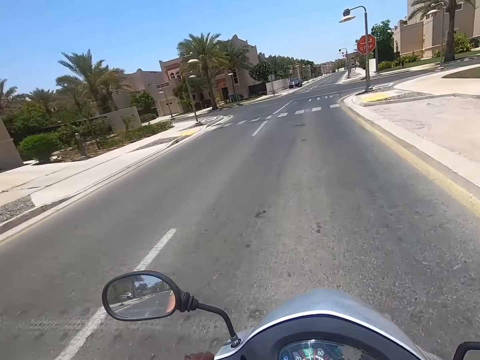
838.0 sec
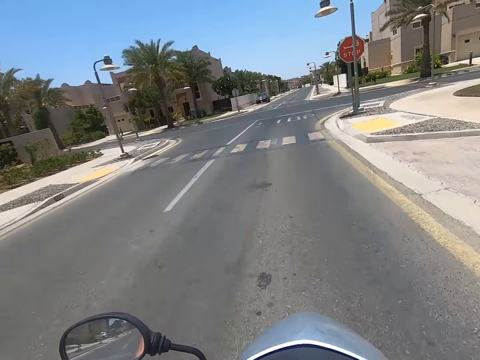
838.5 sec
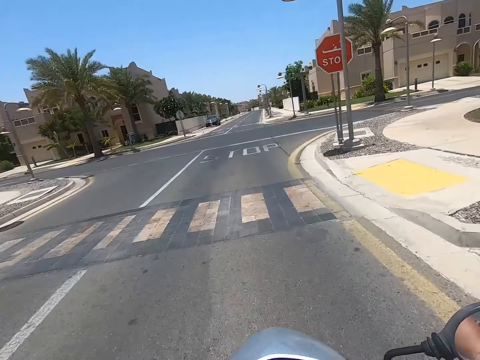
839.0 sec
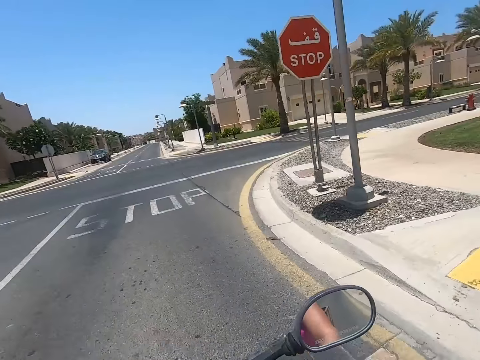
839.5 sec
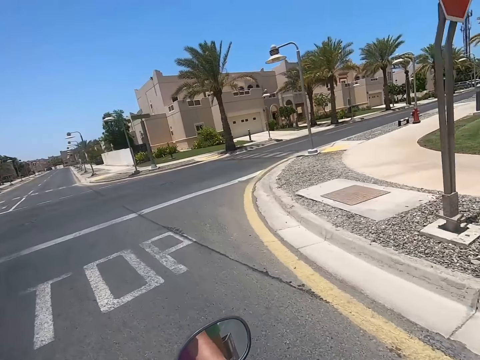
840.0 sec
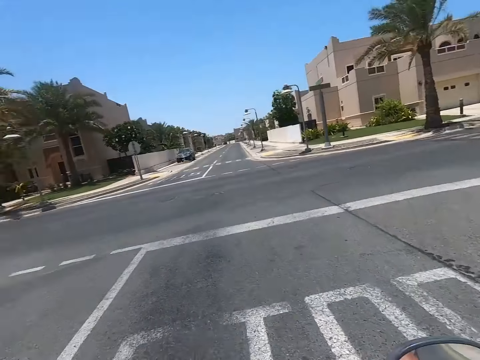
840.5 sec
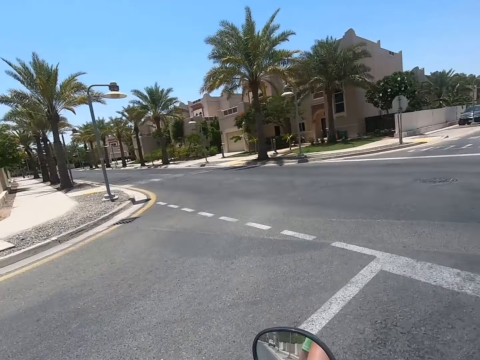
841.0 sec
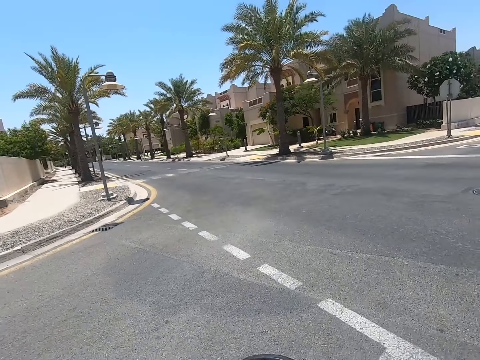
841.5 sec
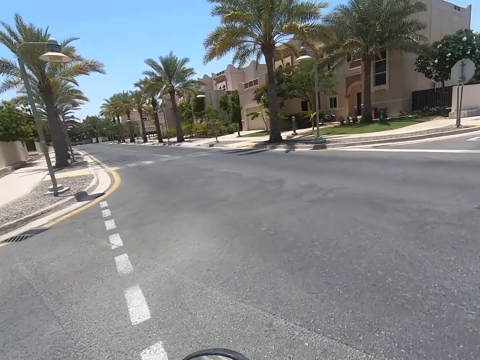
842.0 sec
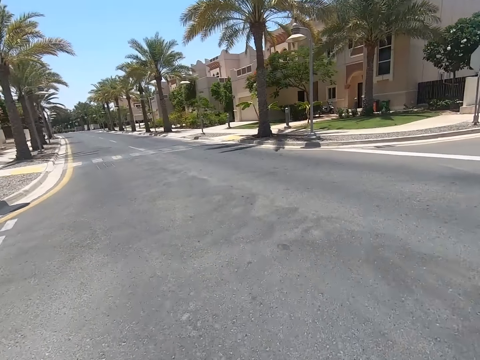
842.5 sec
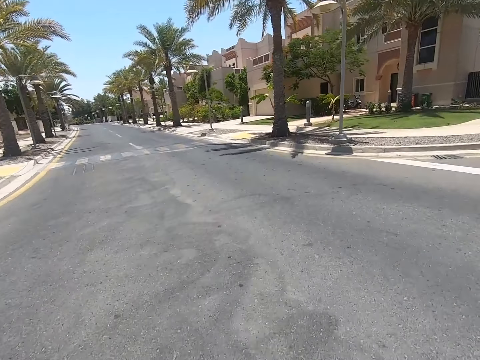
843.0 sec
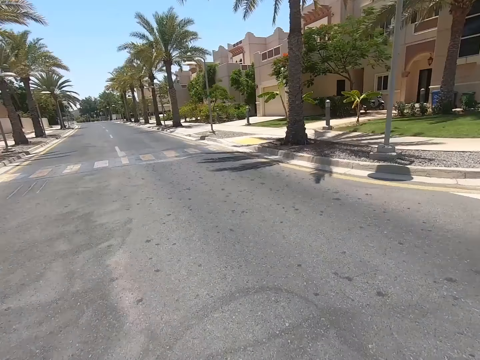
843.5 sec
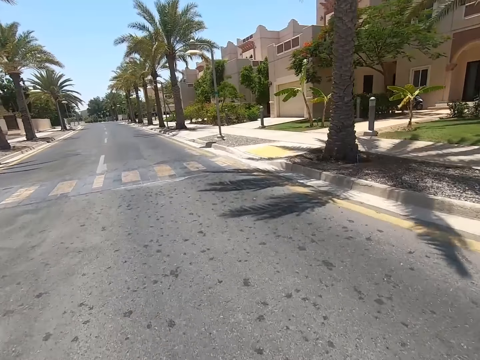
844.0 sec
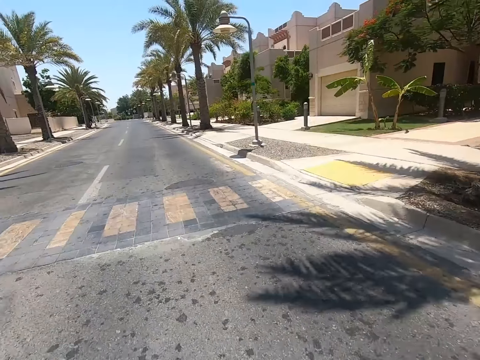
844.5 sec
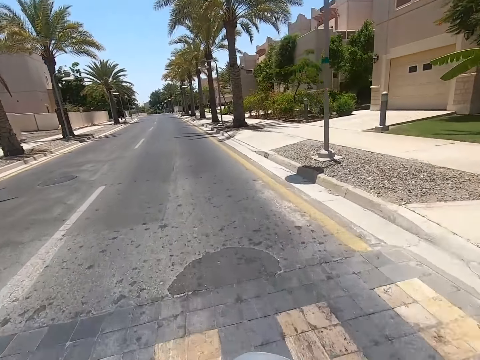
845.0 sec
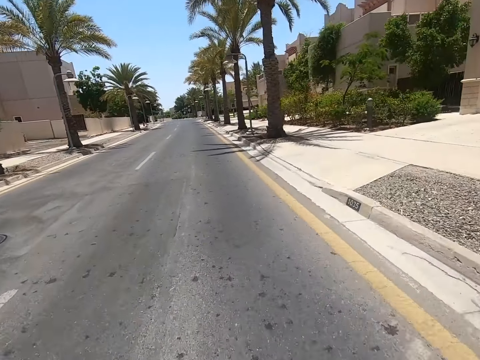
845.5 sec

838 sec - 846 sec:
The camera wearer looks around the road. They take a turn on the road.

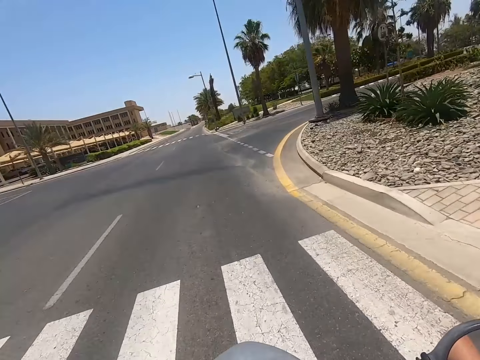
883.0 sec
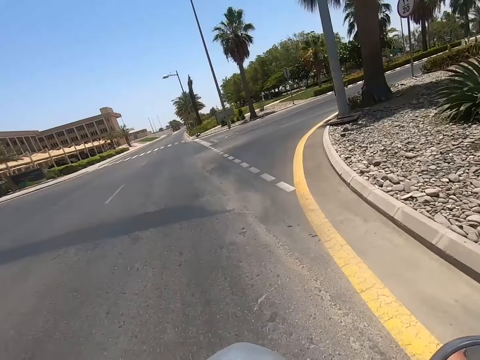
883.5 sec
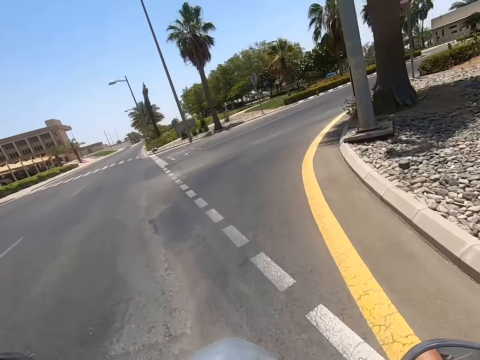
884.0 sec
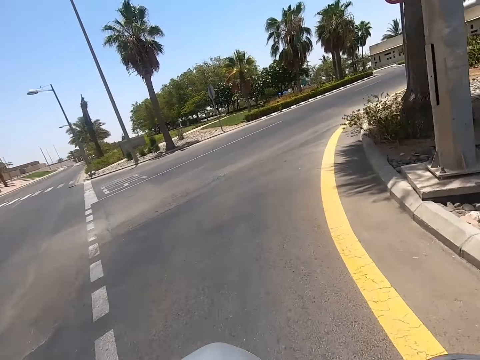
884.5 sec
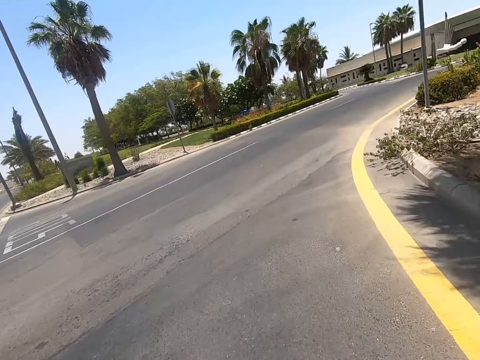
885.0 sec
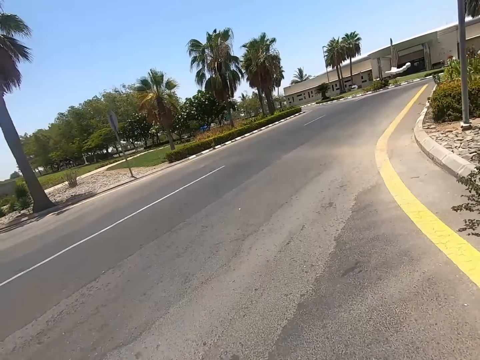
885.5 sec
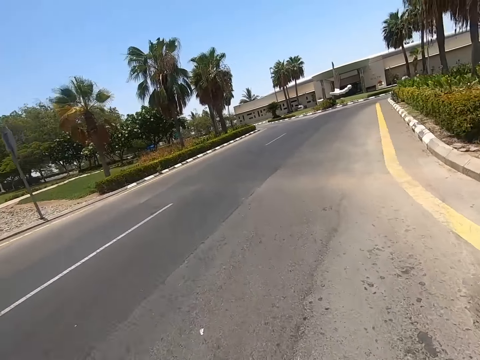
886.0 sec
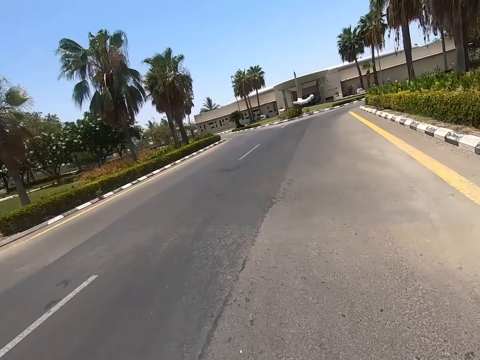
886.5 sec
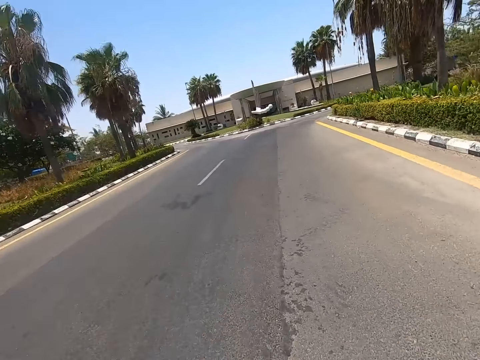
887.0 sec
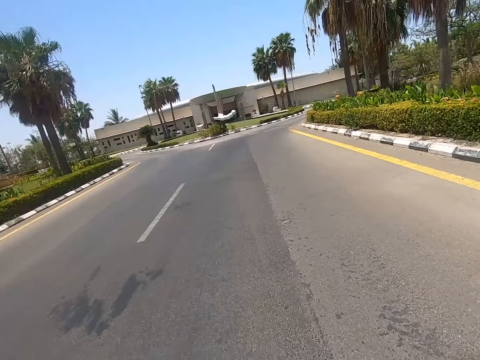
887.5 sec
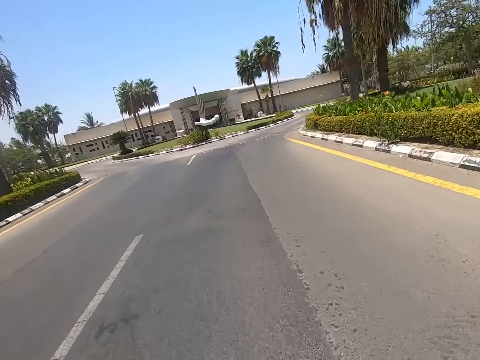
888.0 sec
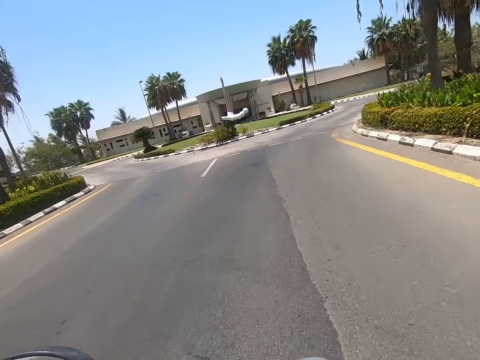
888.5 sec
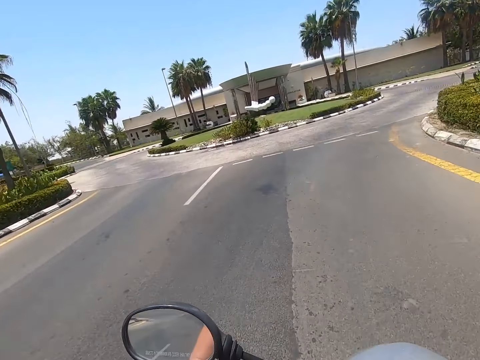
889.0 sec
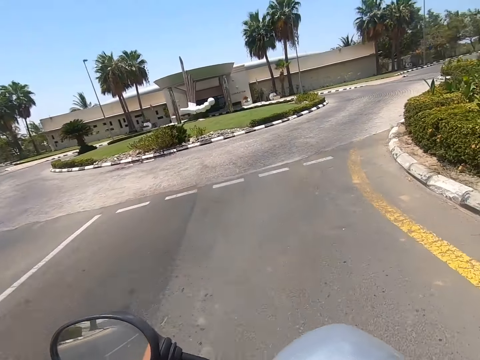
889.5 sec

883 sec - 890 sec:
The camera wearer takes a turn on the road.

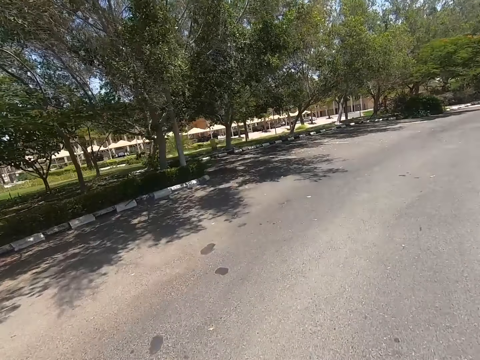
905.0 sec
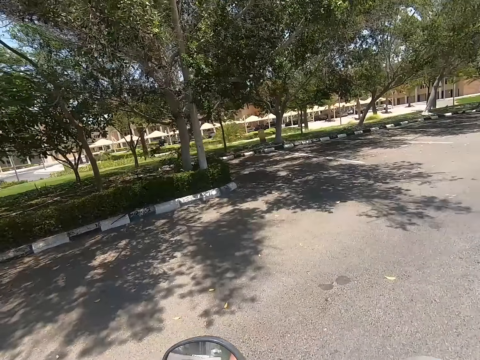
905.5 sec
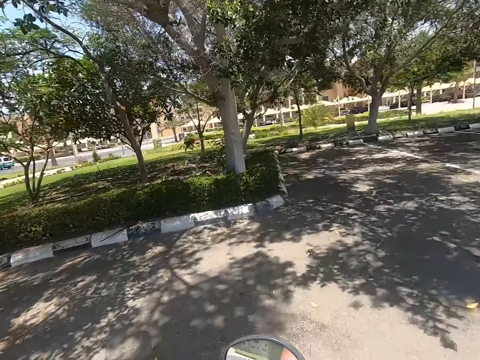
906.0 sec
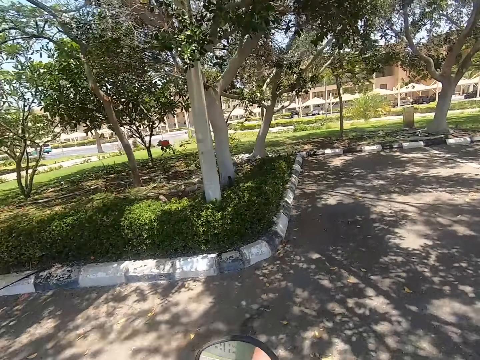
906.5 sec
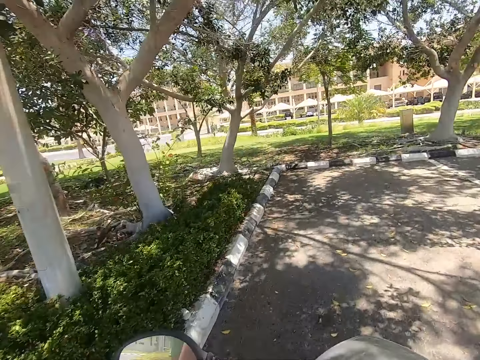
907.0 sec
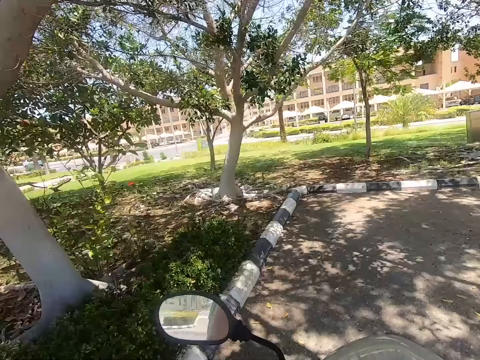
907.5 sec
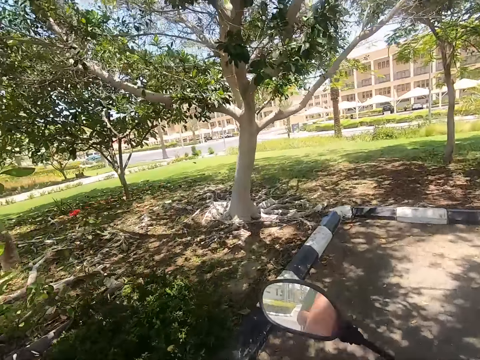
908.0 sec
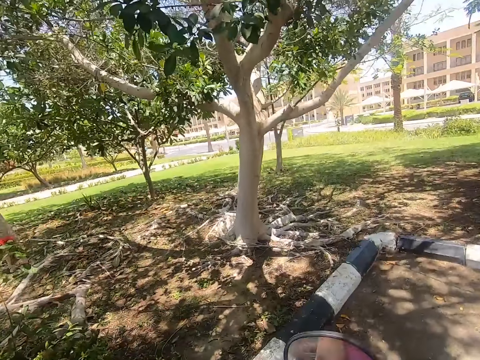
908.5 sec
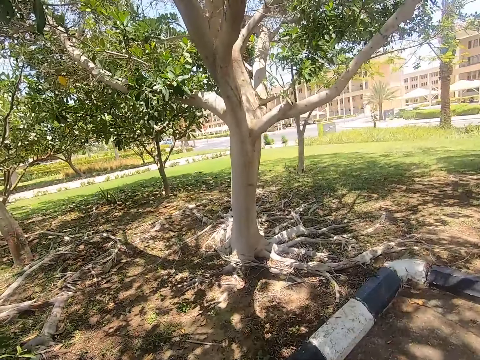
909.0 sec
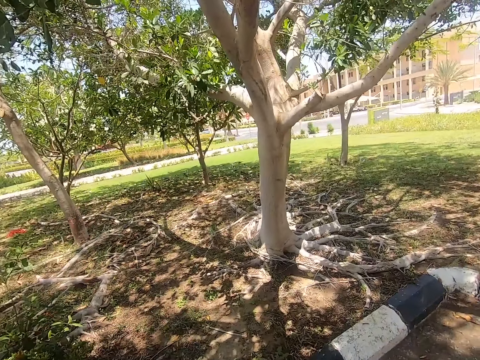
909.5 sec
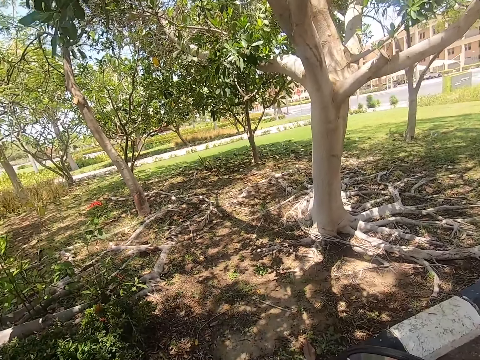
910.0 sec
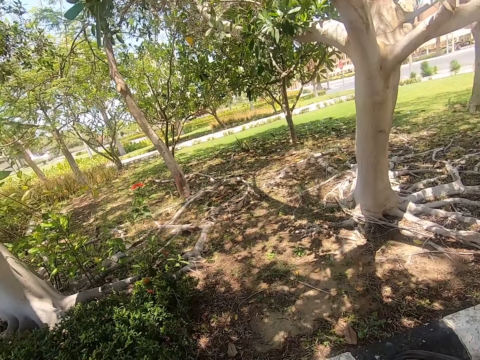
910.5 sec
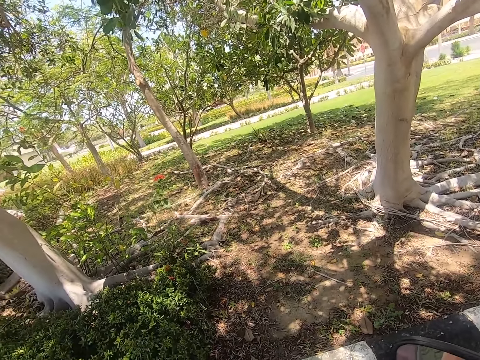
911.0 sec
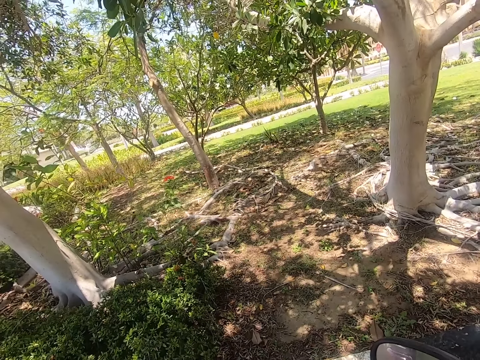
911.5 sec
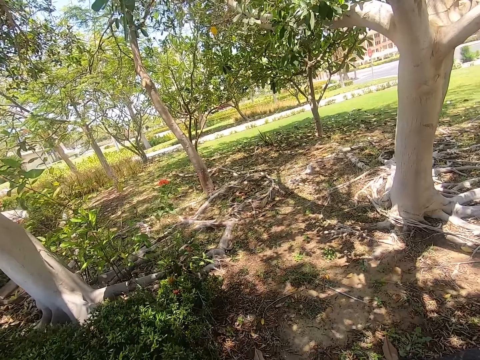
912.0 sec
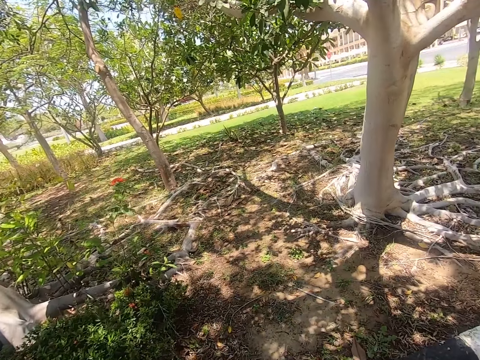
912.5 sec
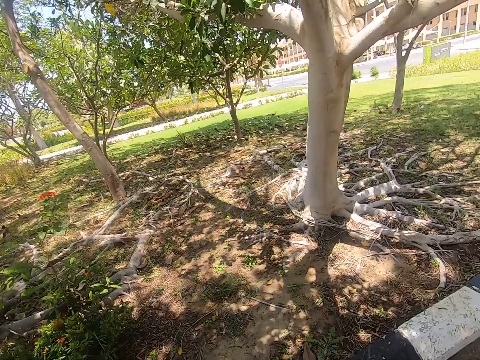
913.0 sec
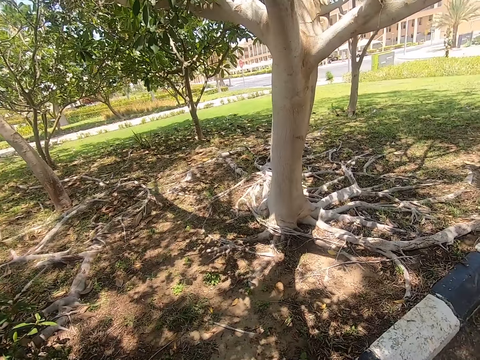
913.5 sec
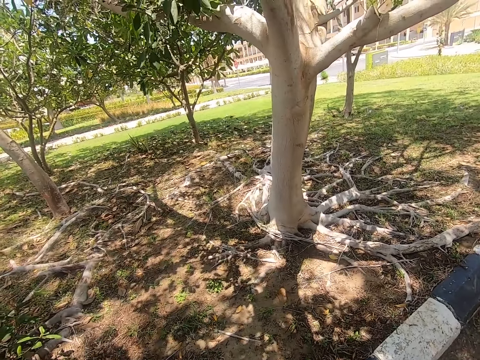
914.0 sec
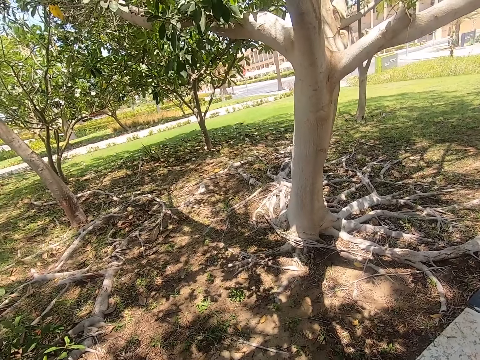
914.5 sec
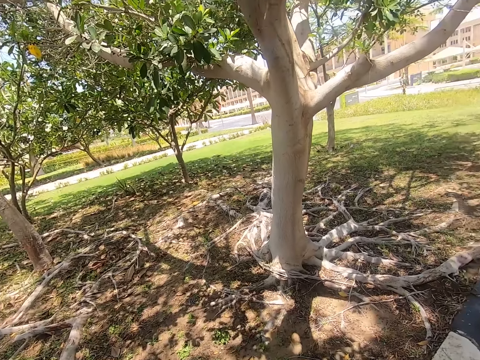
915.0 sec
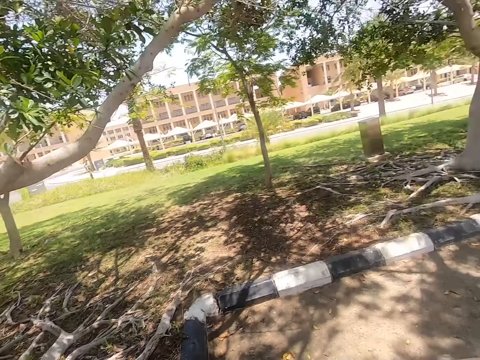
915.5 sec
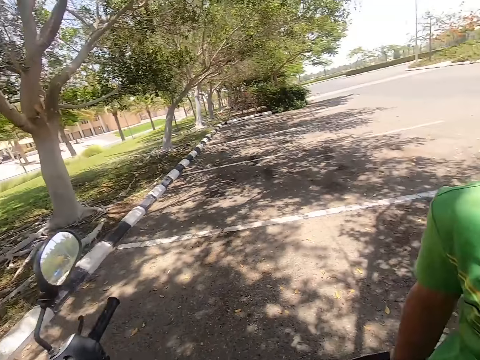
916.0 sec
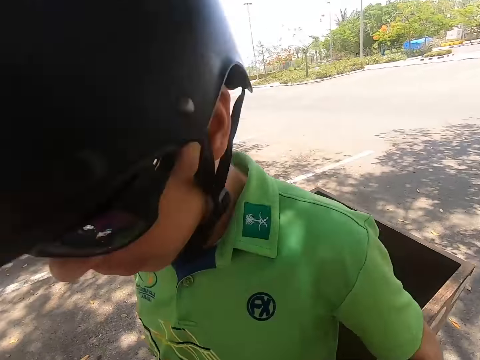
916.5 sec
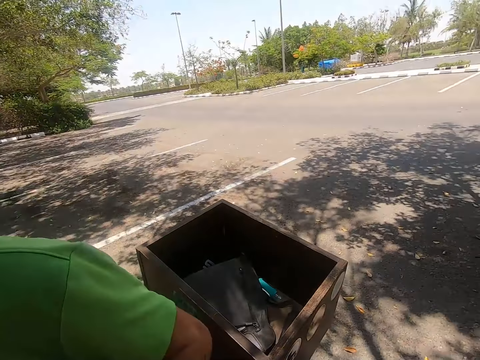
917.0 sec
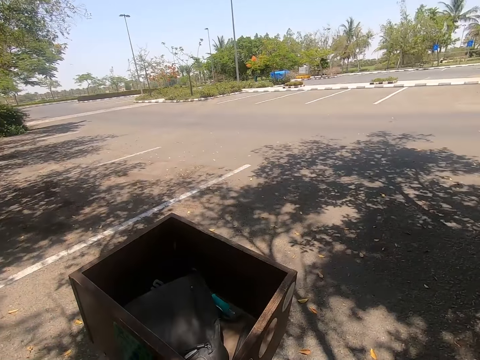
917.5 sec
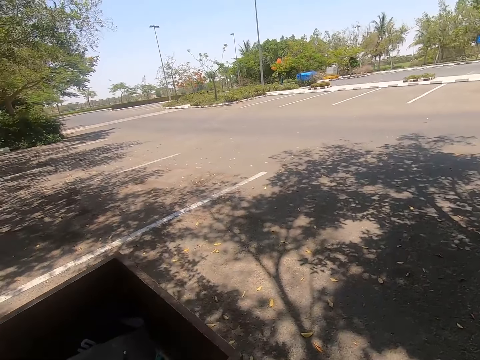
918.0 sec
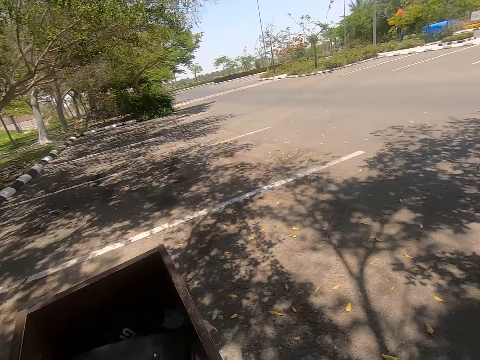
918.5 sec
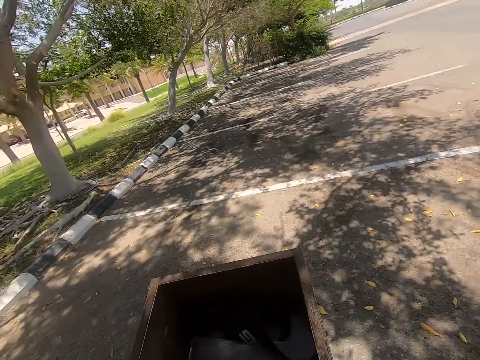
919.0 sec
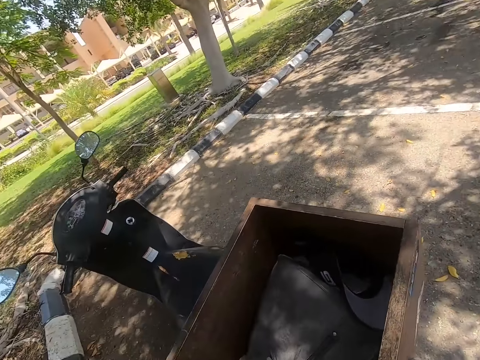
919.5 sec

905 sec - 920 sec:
The camera wearer rides to the parking lot. They slow down and stop the bike. A person parks the scooter. The person pulls the cart.
